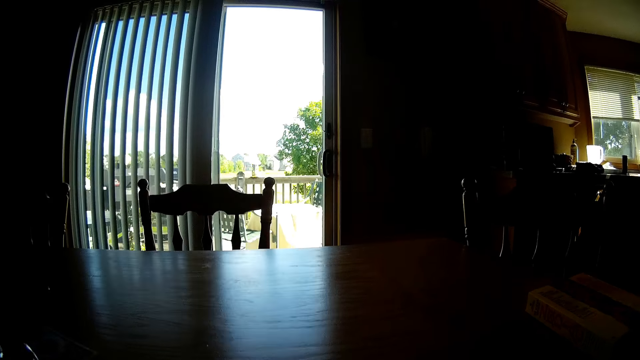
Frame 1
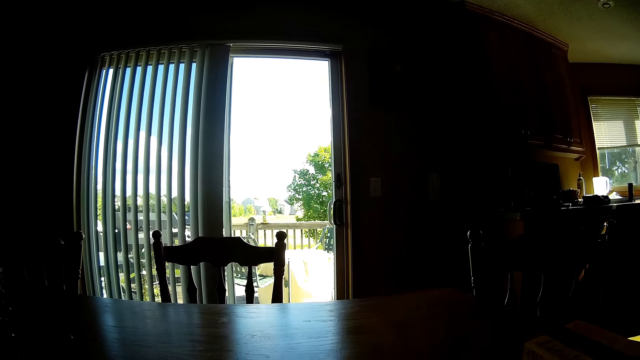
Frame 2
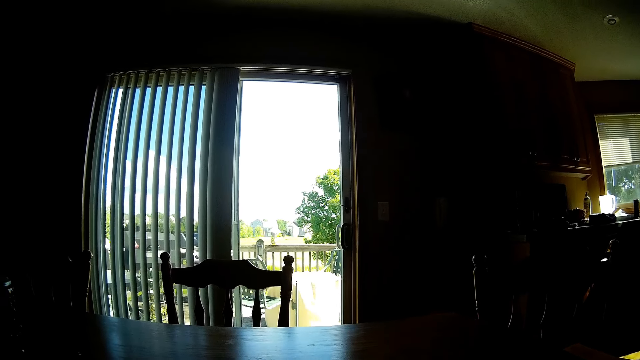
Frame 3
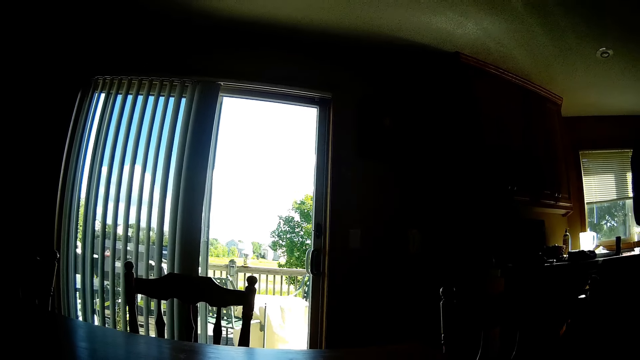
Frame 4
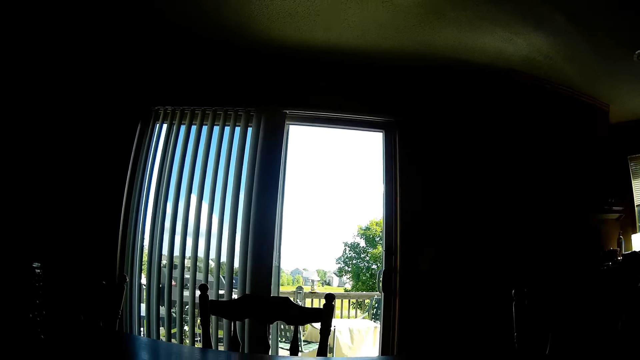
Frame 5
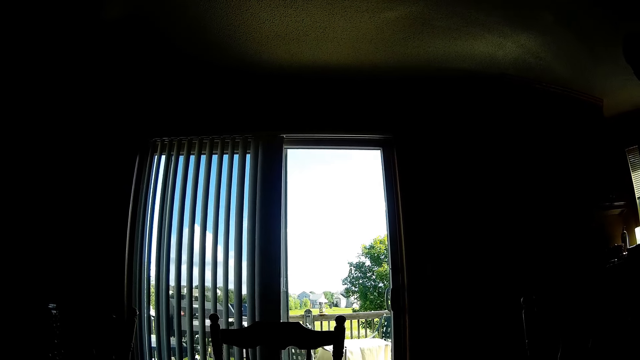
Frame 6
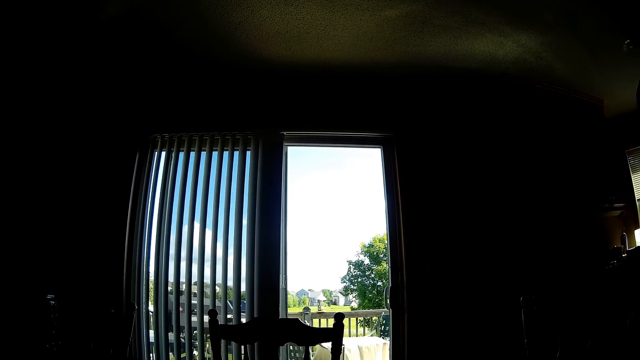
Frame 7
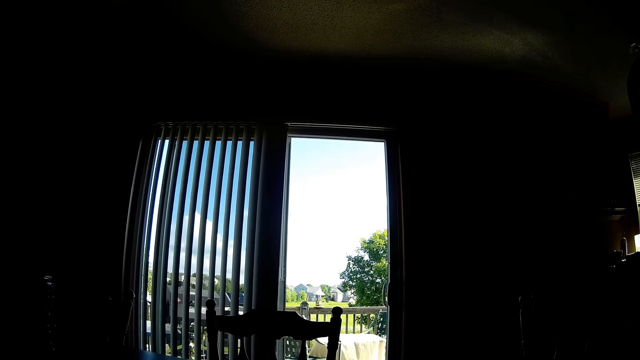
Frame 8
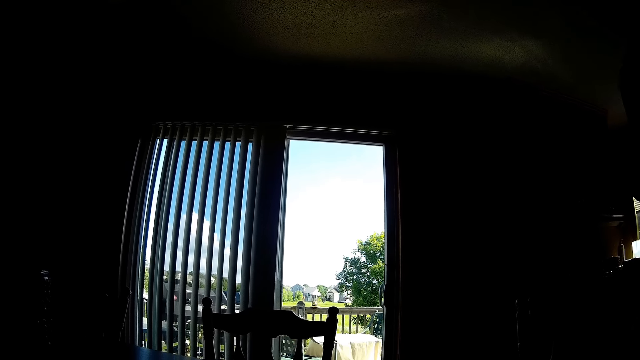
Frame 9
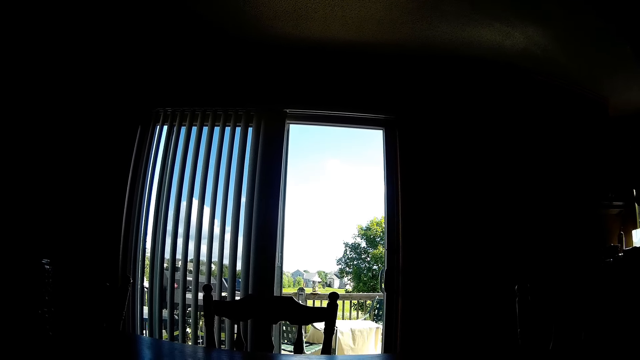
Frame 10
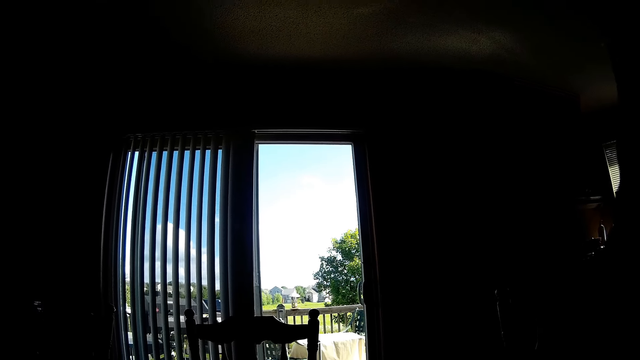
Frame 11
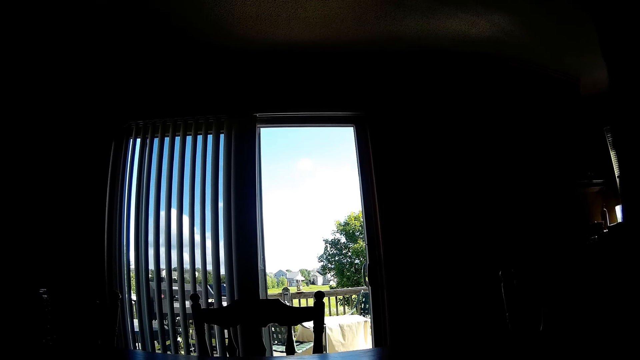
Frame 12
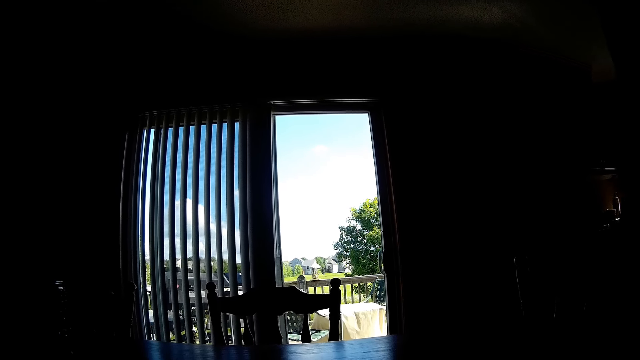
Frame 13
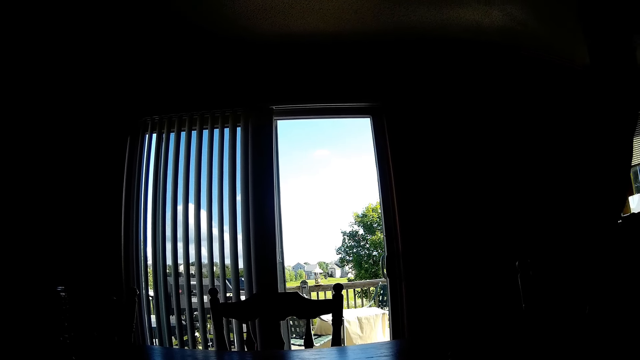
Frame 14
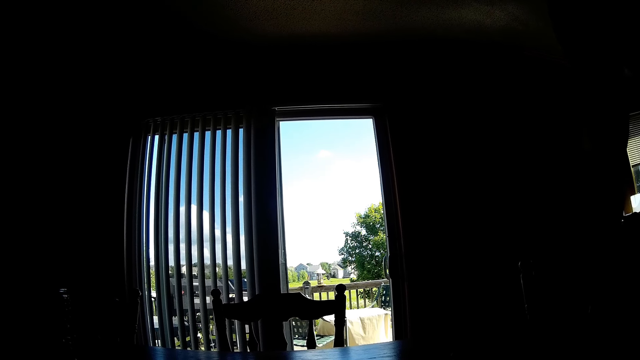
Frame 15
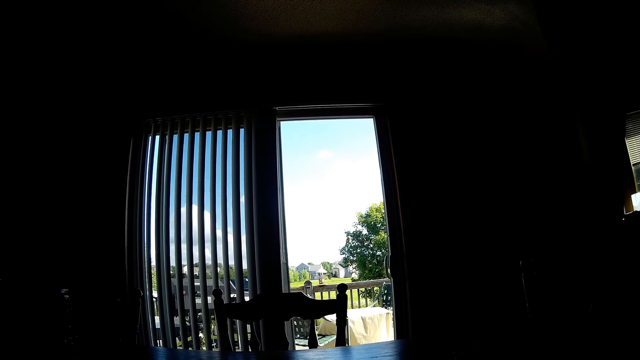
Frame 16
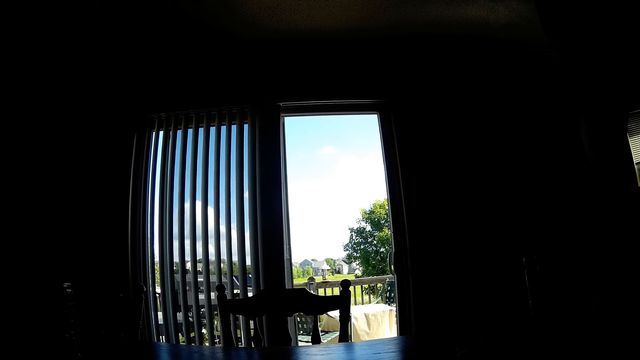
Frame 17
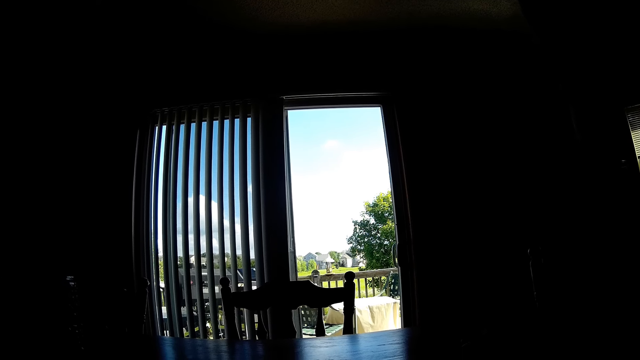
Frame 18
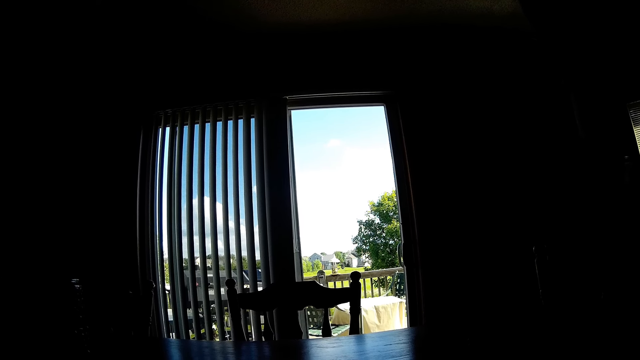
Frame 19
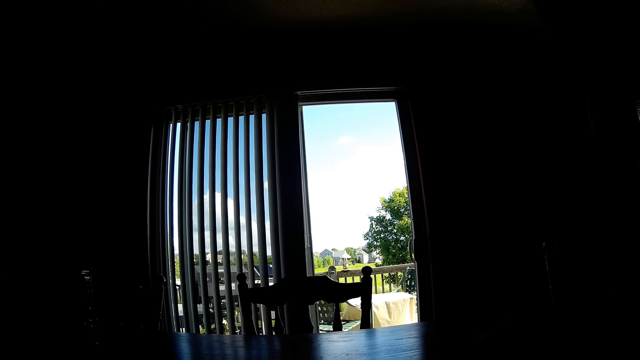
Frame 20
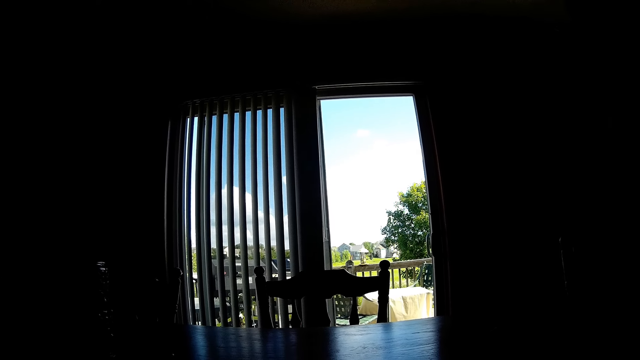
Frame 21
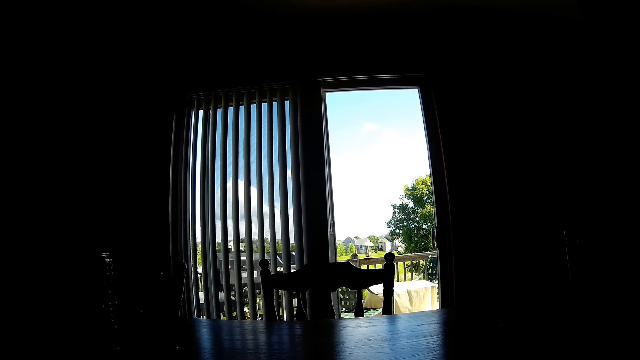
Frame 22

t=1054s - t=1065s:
A person stands by the table.

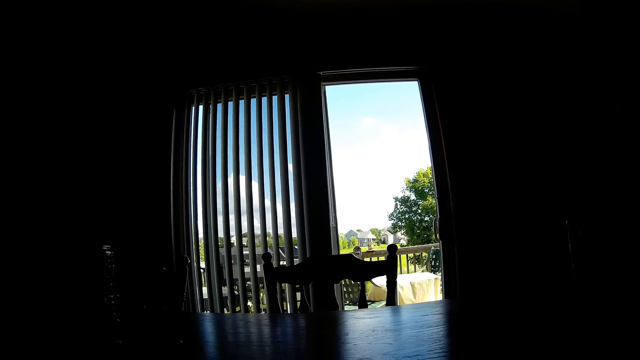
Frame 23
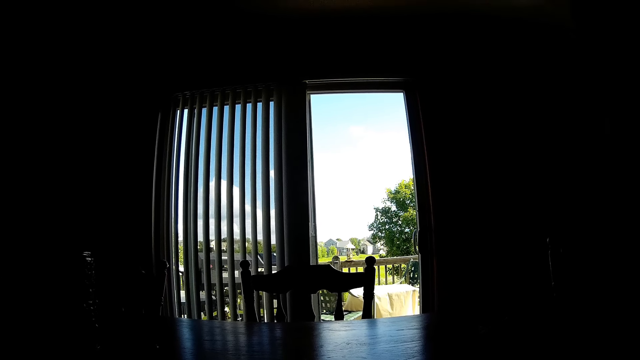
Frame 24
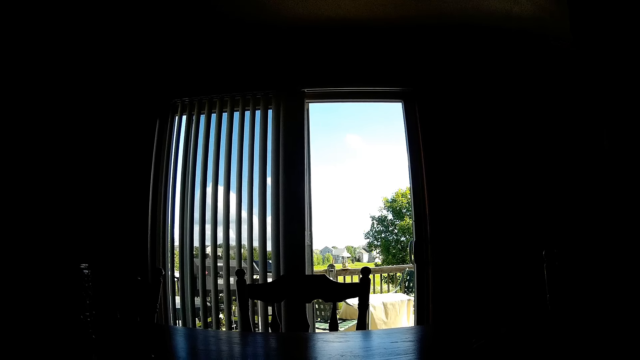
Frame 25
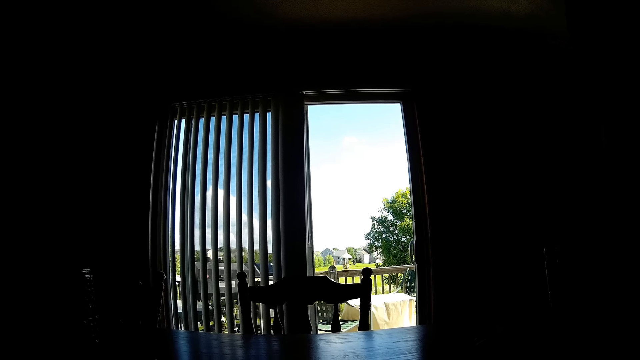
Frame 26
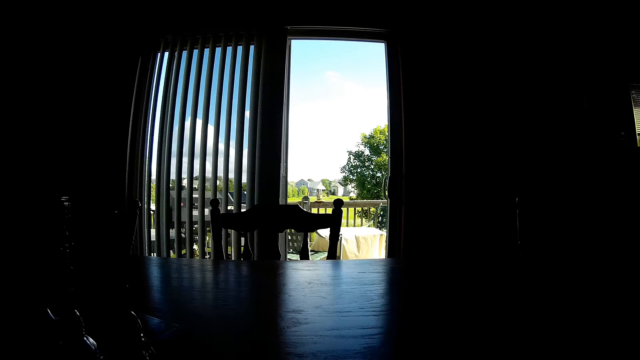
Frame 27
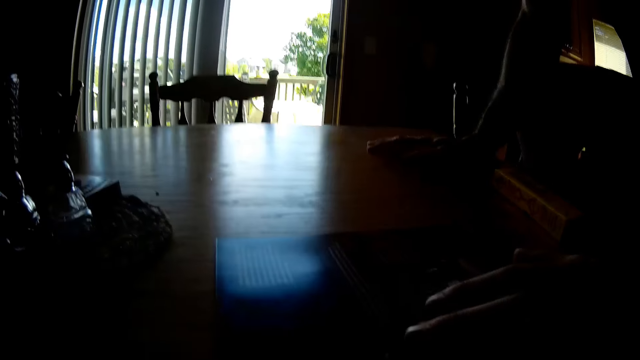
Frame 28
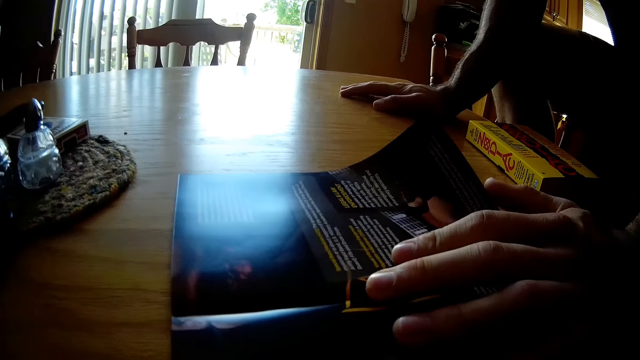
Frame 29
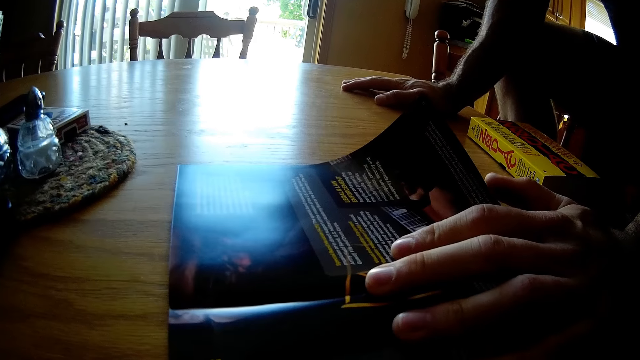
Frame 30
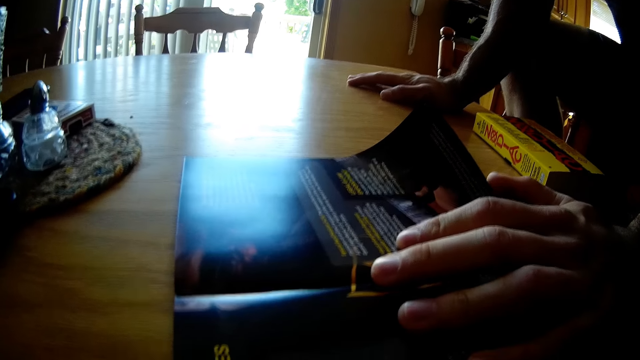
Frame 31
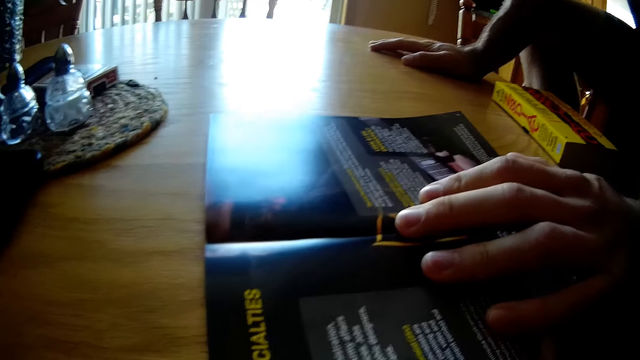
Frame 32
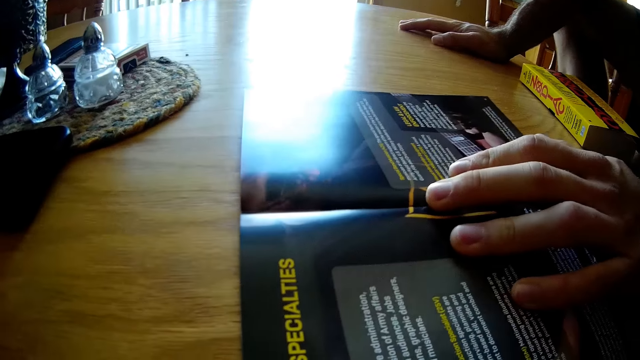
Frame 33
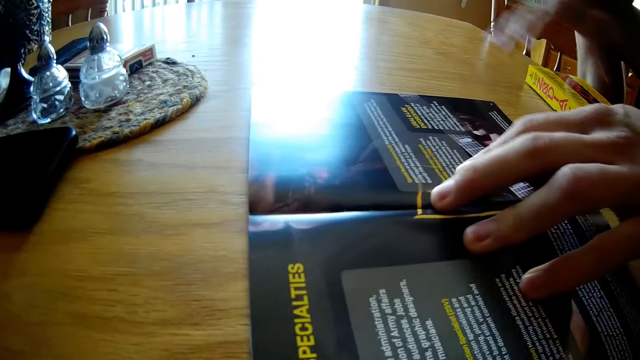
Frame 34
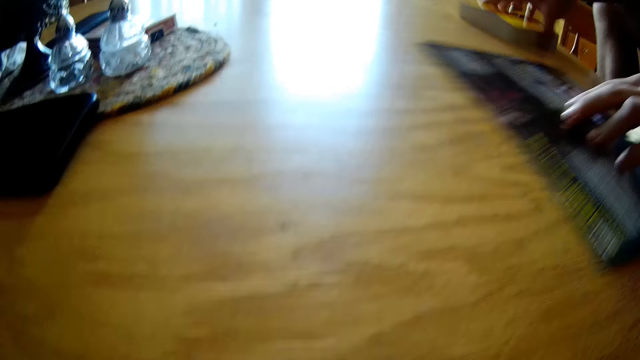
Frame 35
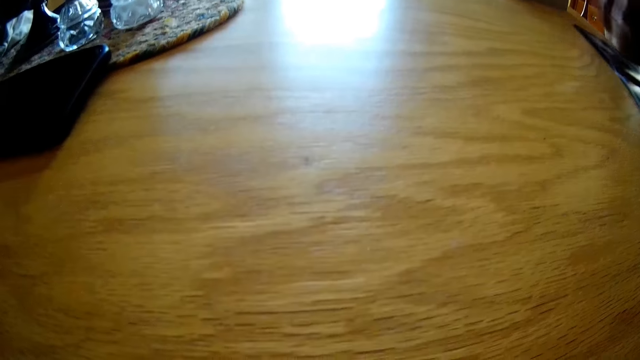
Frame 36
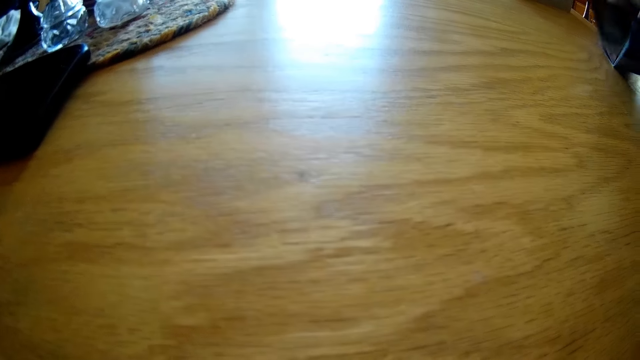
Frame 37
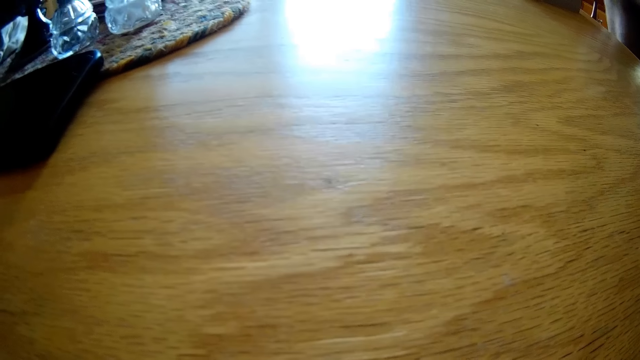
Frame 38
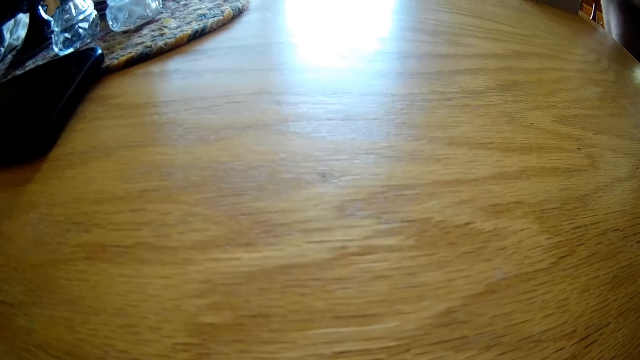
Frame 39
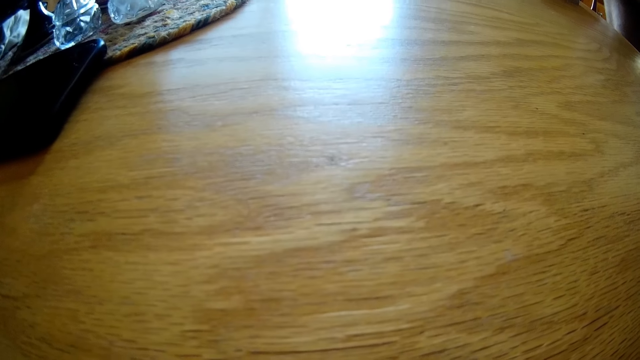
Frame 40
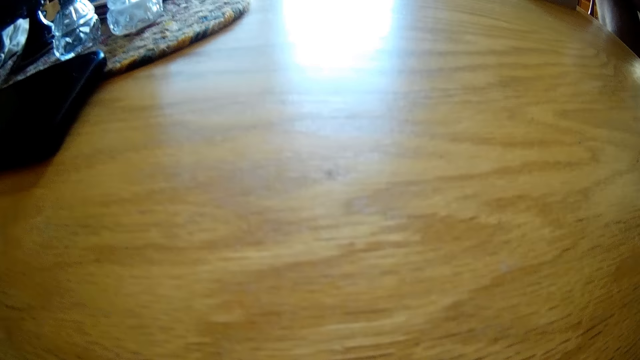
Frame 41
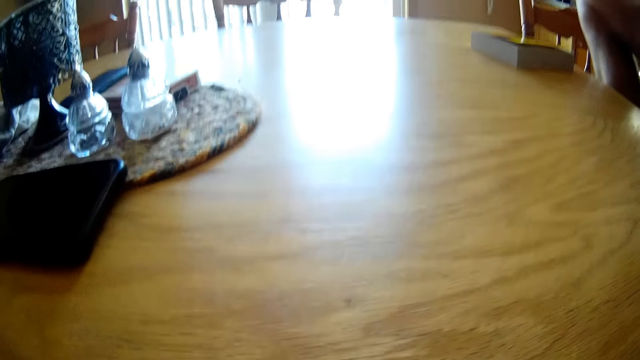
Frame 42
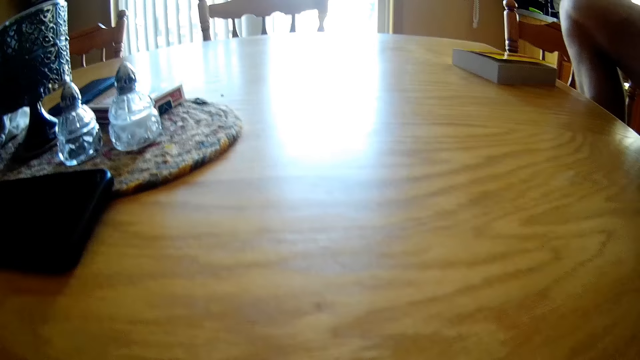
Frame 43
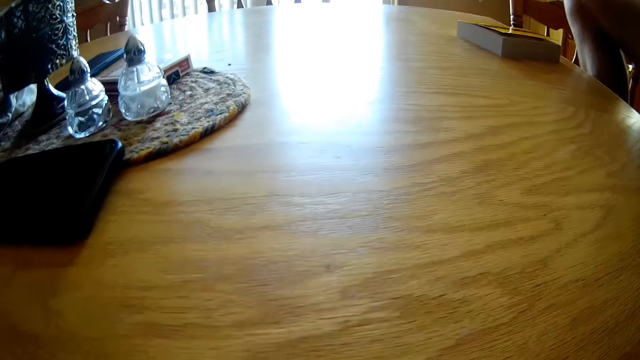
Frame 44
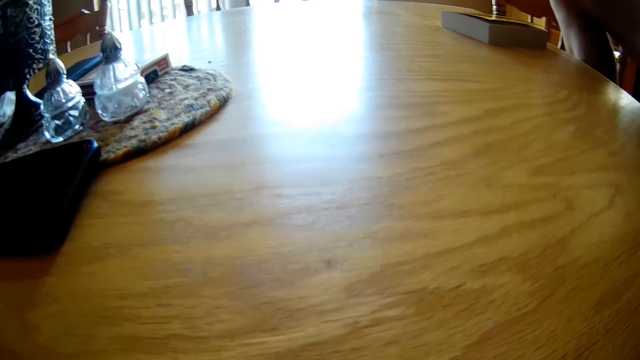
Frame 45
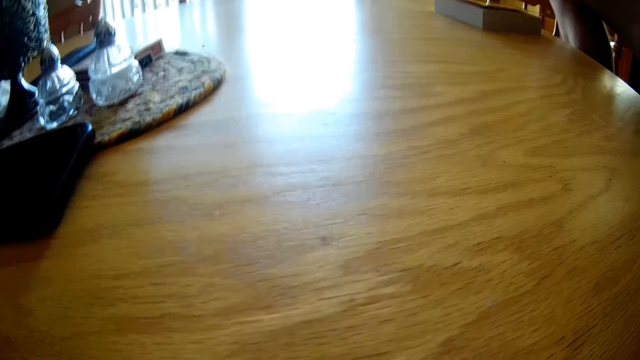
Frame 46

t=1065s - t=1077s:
A person sits on a chair, reads a book, moves the book on the table and picks up a booklet on the table. The camera wearer looks on the table.
